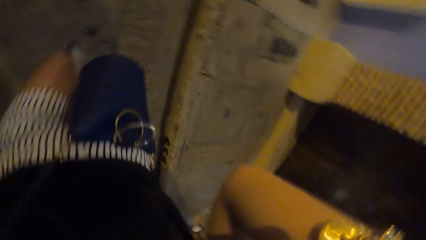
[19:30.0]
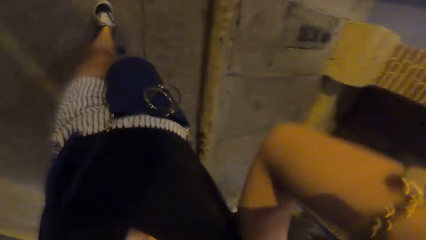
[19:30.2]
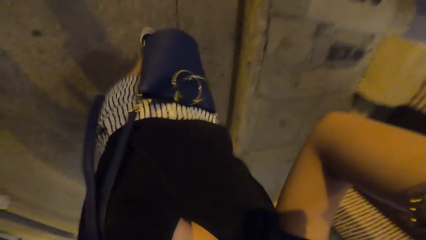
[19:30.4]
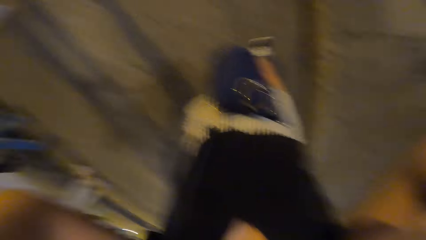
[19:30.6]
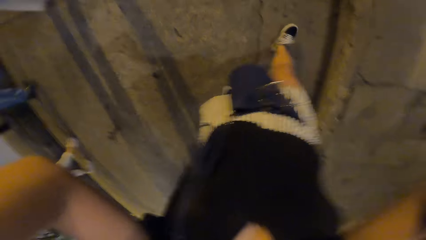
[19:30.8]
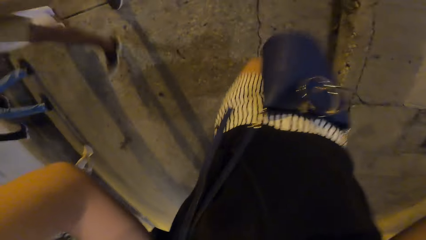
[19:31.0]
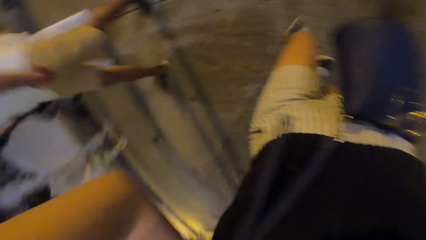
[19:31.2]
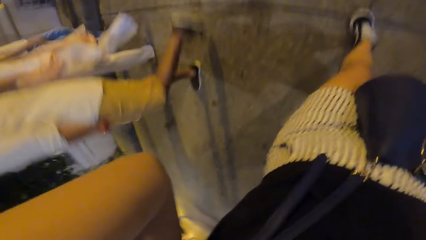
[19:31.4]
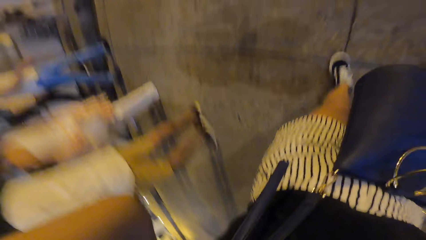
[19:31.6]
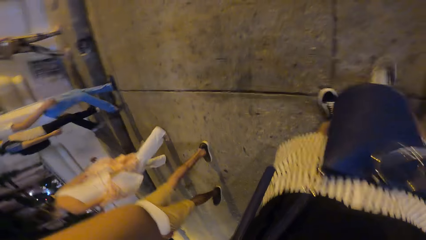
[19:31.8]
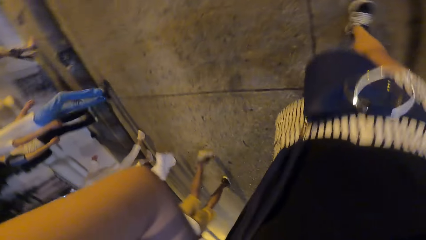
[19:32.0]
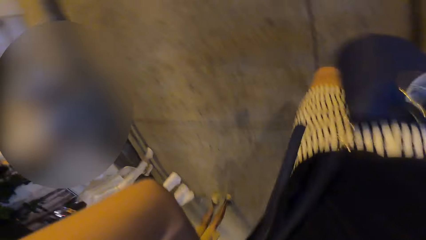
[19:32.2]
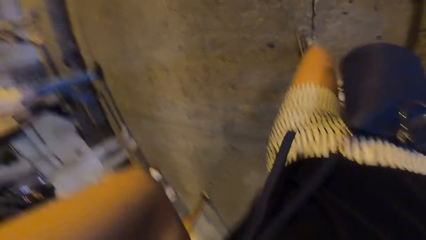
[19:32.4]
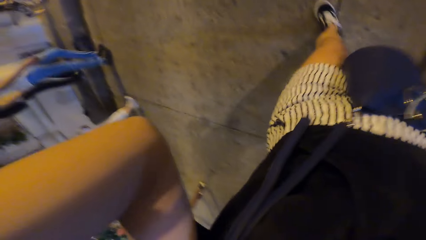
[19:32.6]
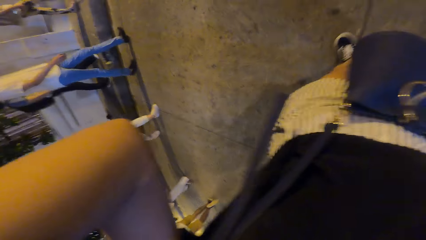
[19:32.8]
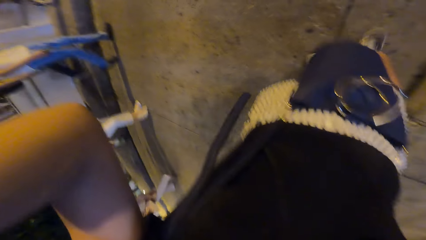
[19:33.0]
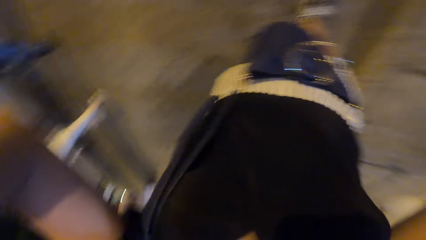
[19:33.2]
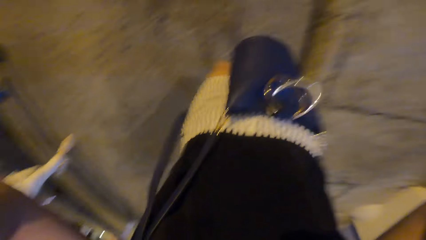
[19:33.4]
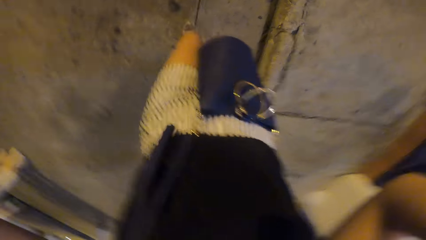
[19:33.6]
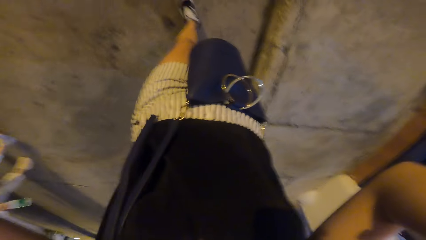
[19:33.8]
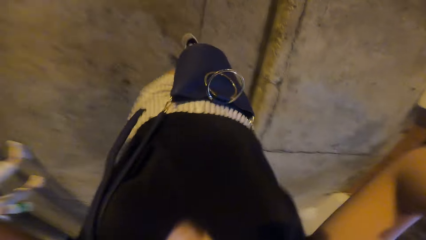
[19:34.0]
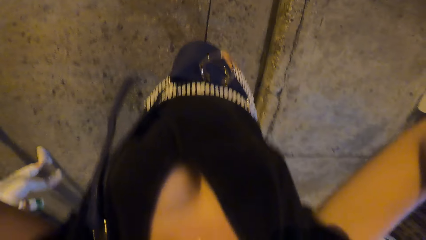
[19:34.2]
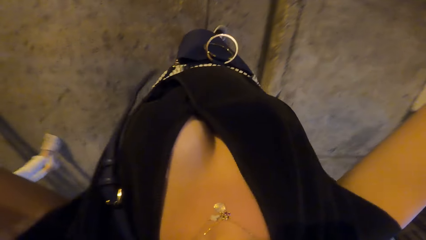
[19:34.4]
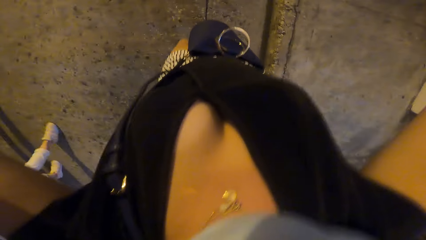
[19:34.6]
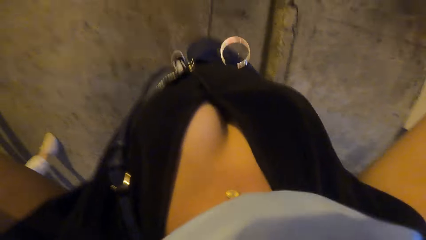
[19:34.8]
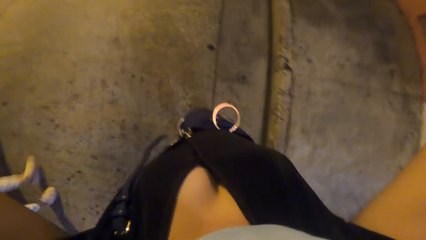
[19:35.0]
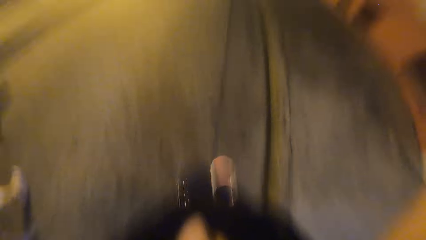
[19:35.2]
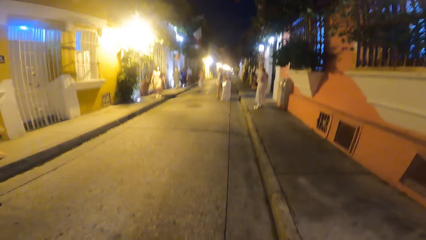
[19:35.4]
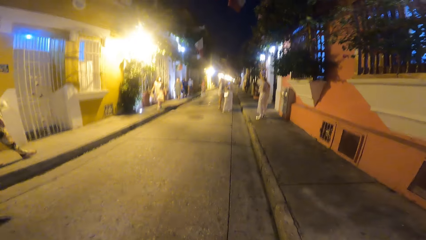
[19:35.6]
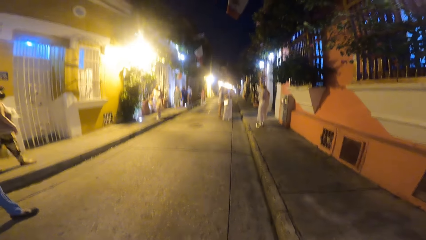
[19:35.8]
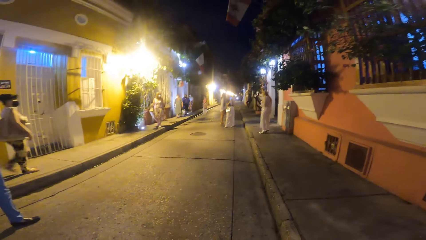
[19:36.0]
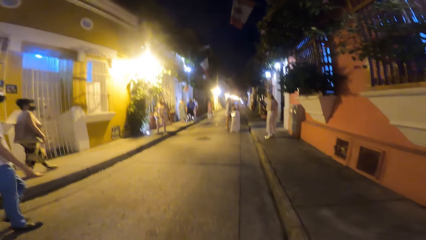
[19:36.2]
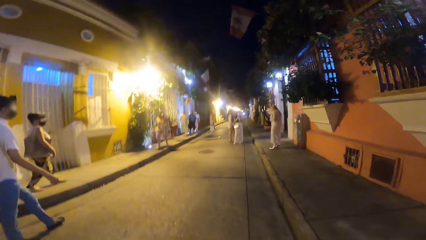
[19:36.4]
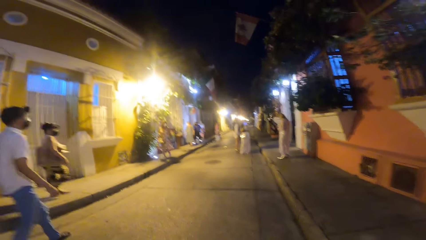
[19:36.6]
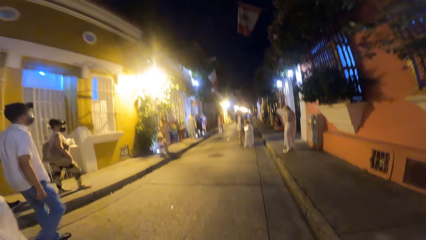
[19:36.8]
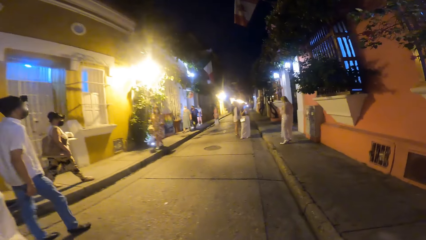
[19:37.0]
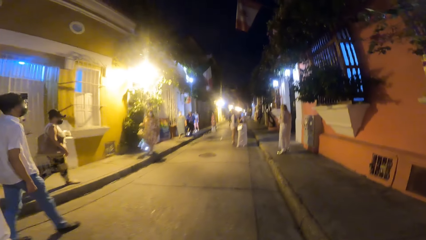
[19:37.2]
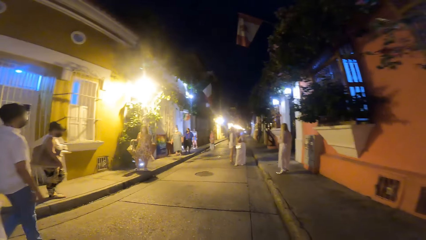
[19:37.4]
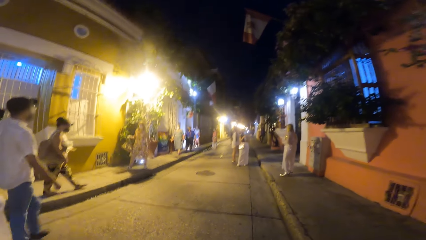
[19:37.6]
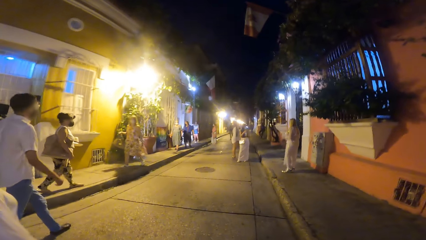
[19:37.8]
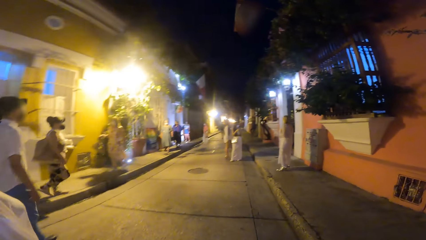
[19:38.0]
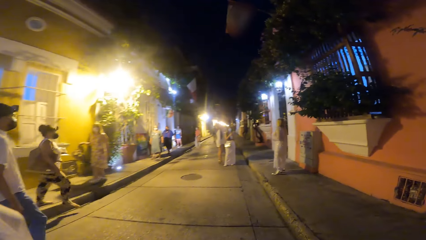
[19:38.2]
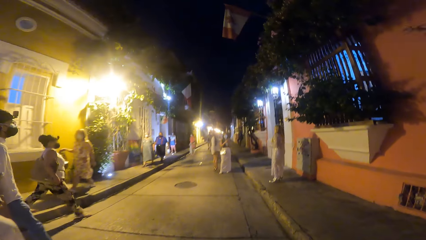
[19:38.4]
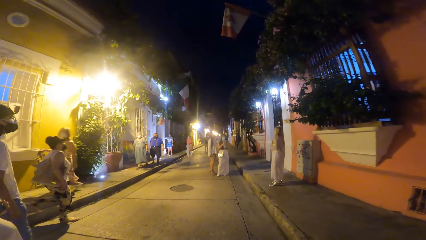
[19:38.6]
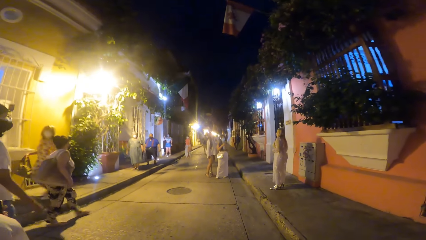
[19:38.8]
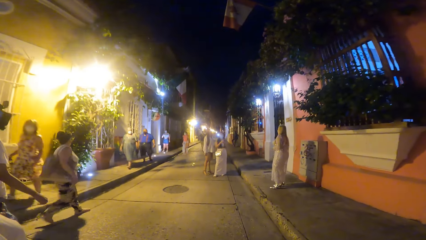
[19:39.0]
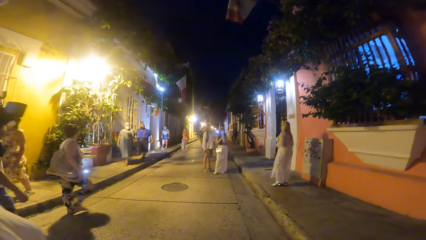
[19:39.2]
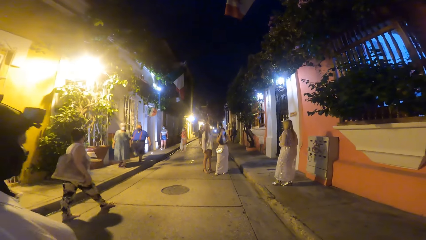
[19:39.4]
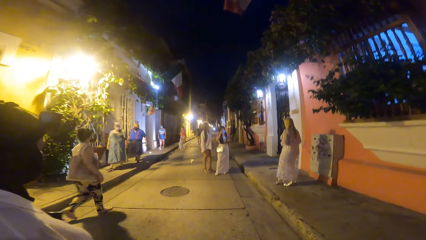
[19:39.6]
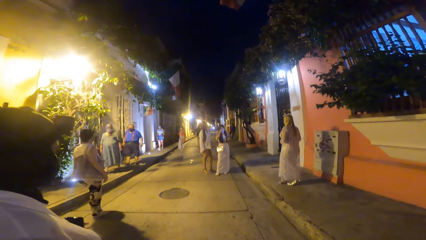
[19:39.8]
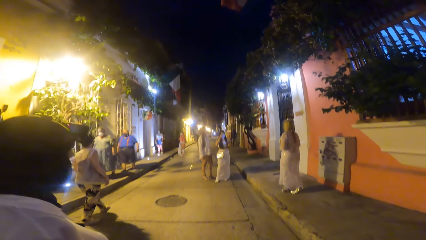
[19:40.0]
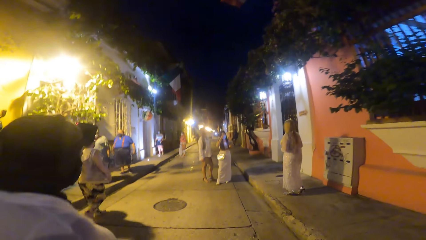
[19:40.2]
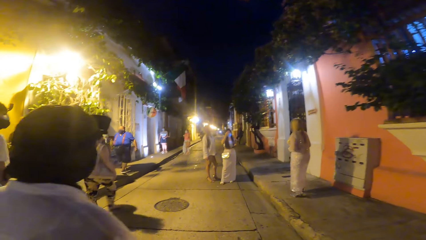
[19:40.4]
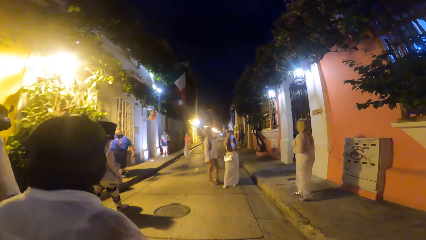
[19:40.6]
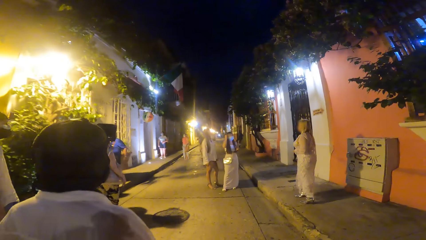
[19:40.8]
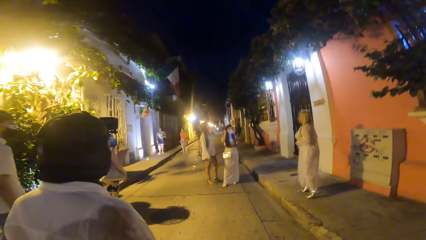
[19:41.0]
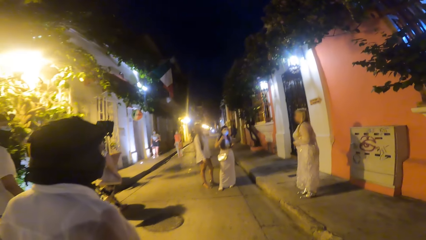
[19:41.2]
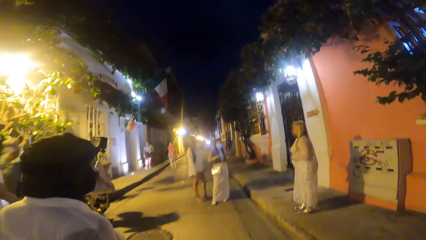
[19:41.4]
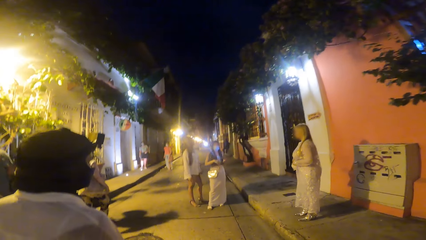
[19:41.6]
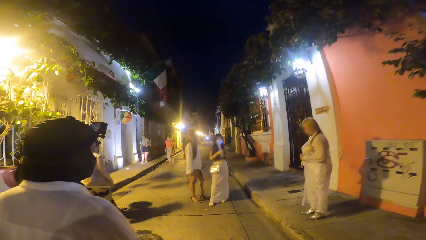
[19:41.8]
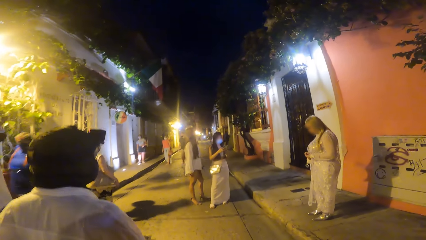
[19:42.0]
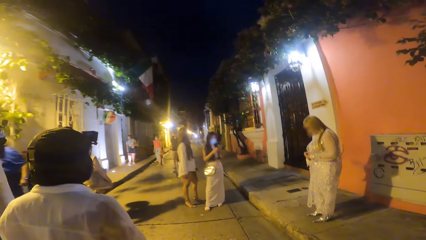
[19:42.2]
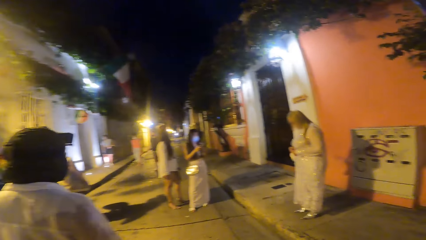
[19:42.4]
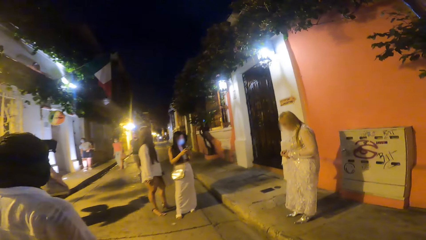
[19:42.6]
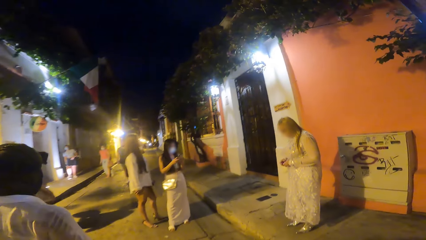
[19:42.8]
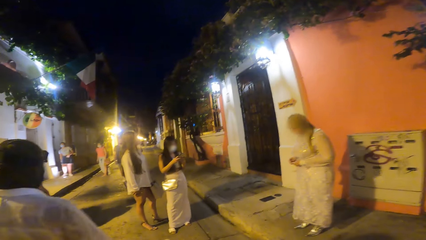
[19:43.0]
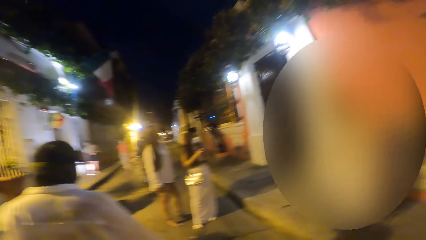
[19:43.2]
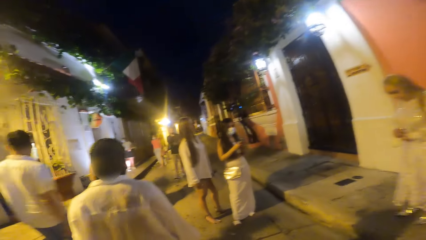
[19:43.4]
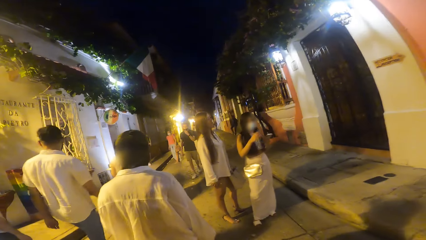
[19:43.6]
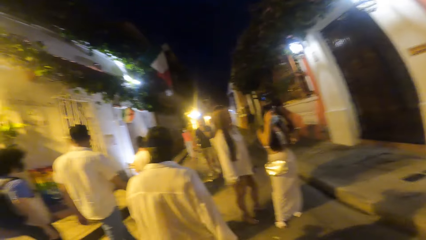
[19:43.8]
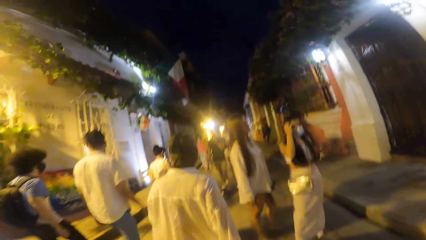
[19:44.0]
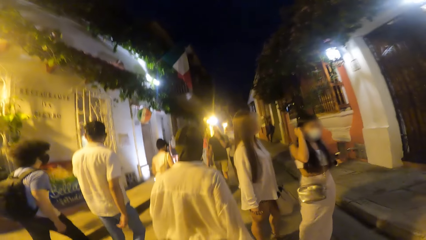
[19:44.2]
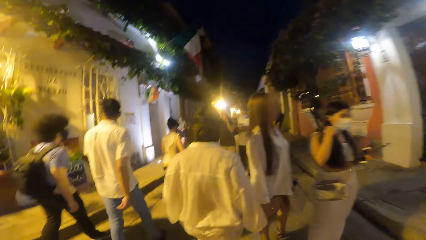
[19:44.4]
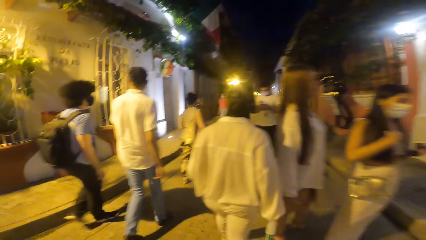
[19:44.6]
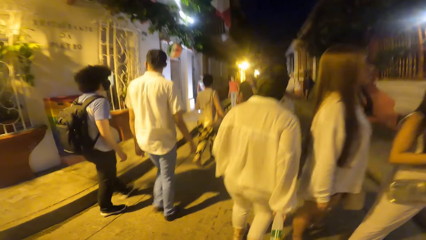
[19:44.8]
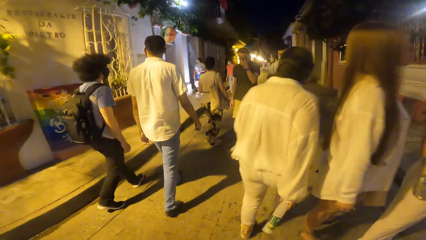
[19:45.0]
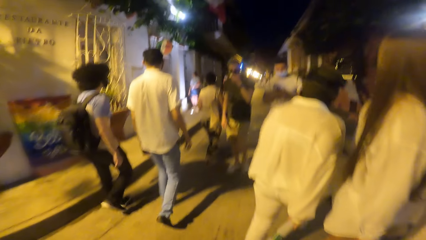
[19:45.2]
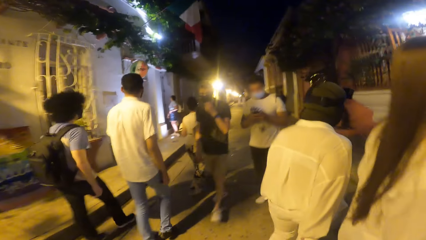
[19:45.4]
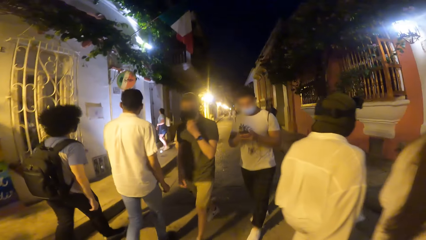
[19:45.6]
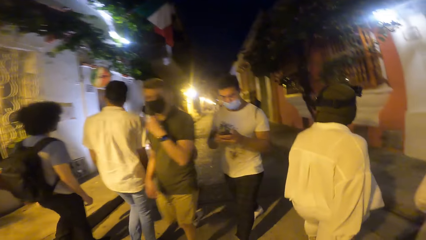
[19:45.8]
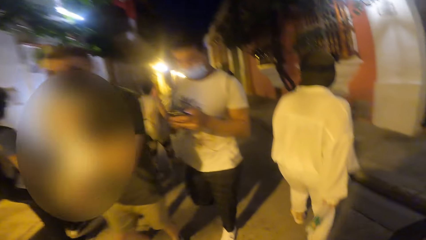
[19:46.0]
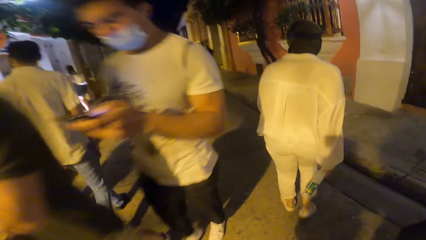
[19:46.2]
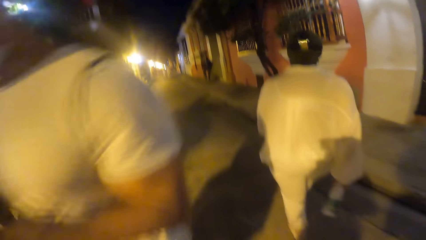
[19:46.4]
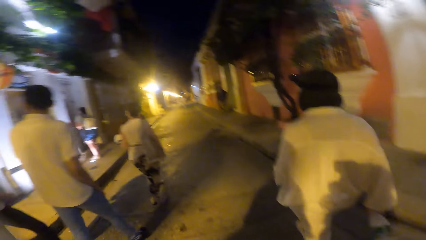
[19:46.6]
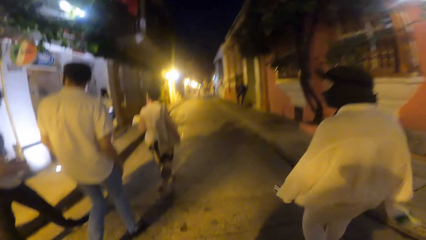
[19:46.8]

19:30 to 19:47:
The camera wearer places the head camera on her head with both hands. A woman walks past the camera wearer. A man walks past the camera wearer. The camera wearer walks on an alley. Another woman walks past the camera wearer. Another man walks past the camera wearer.
